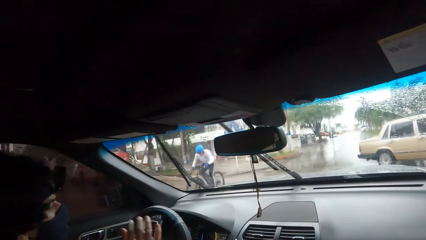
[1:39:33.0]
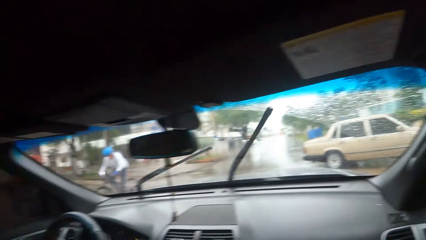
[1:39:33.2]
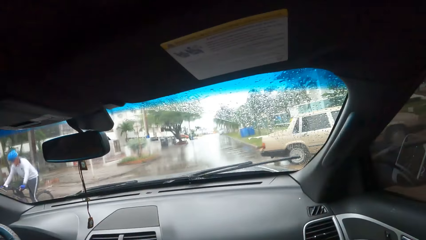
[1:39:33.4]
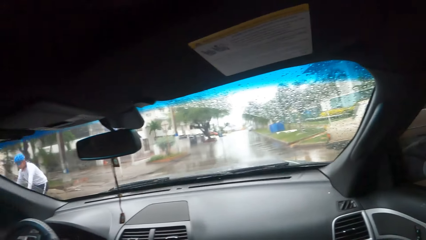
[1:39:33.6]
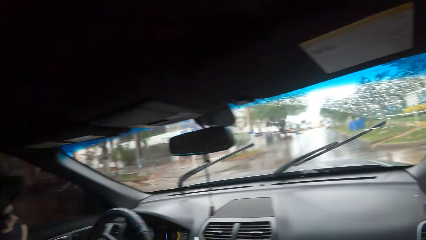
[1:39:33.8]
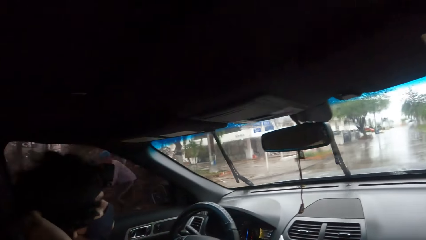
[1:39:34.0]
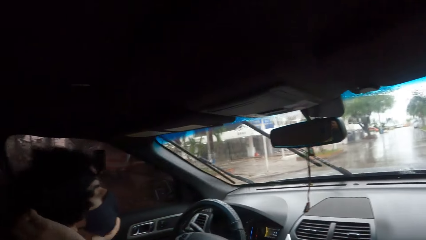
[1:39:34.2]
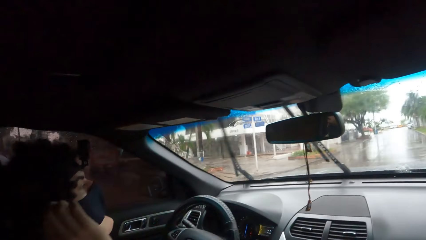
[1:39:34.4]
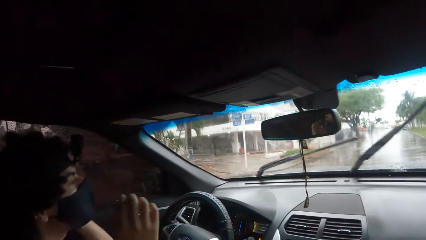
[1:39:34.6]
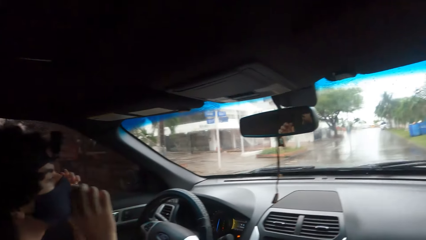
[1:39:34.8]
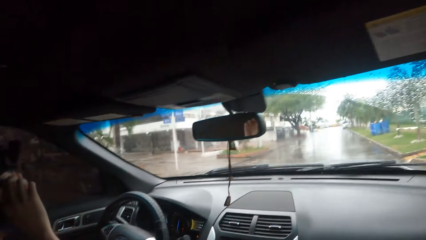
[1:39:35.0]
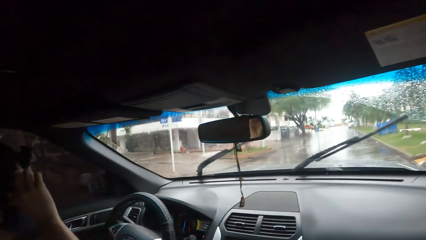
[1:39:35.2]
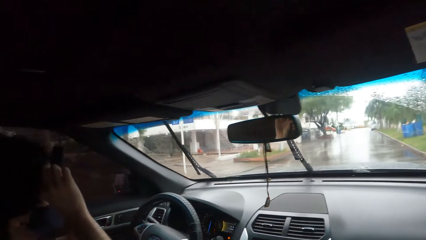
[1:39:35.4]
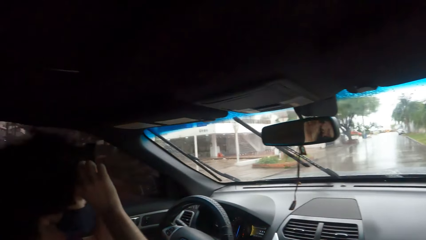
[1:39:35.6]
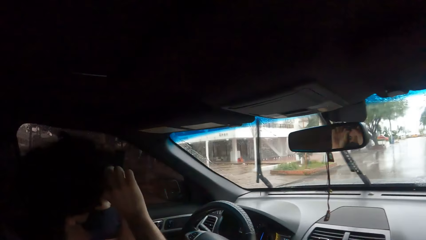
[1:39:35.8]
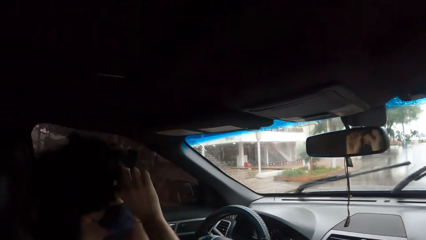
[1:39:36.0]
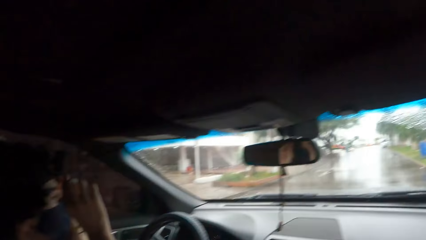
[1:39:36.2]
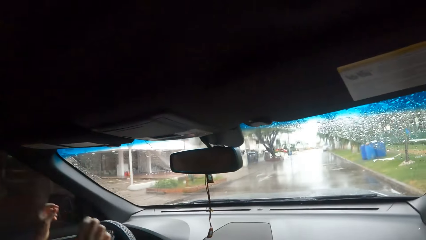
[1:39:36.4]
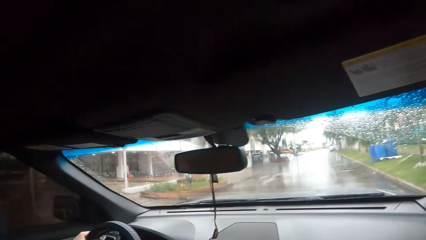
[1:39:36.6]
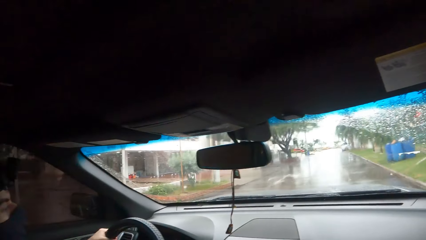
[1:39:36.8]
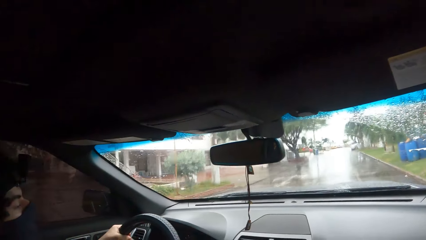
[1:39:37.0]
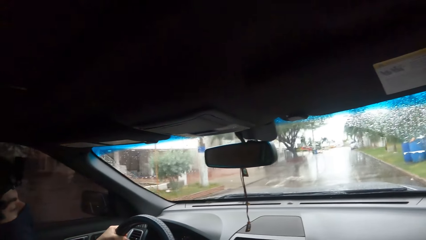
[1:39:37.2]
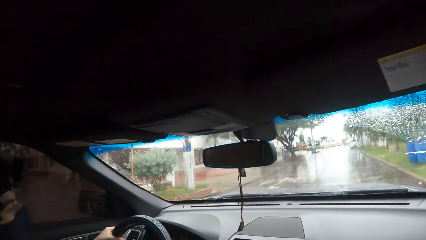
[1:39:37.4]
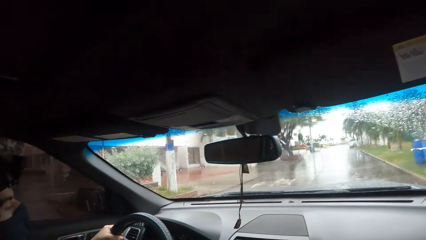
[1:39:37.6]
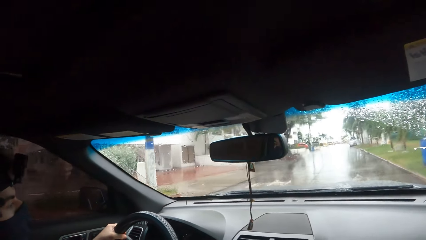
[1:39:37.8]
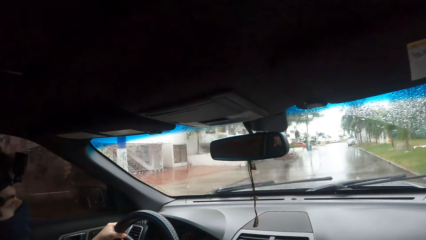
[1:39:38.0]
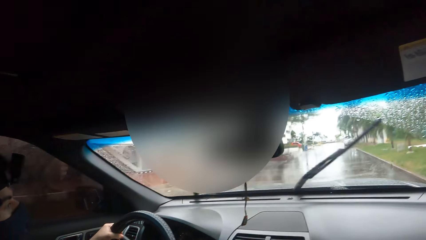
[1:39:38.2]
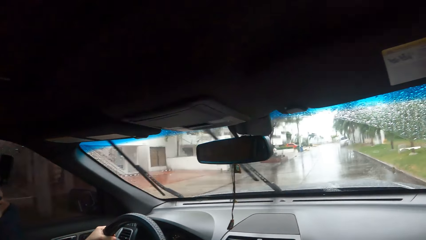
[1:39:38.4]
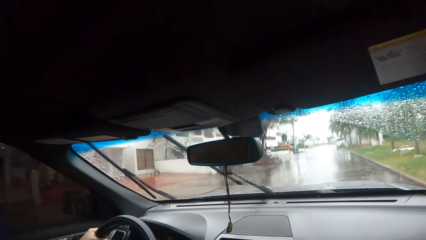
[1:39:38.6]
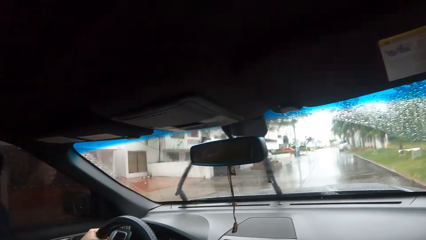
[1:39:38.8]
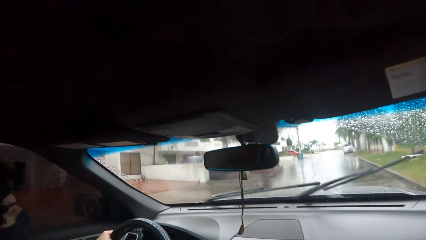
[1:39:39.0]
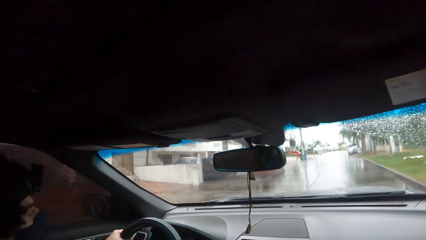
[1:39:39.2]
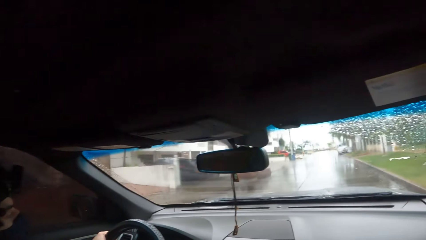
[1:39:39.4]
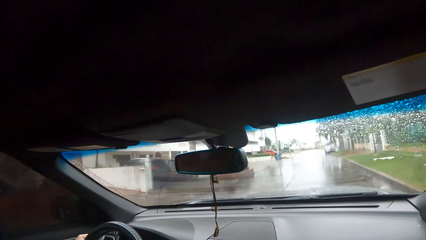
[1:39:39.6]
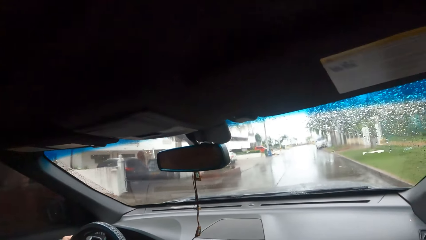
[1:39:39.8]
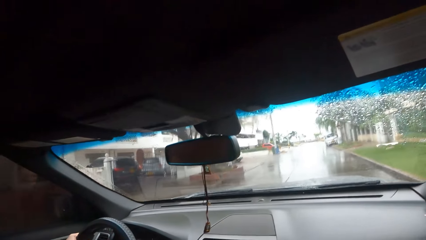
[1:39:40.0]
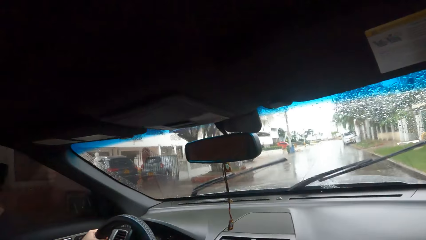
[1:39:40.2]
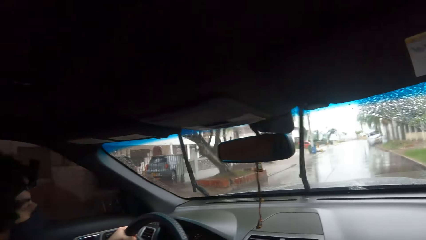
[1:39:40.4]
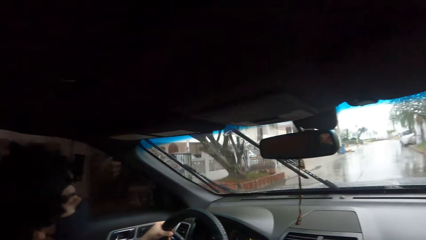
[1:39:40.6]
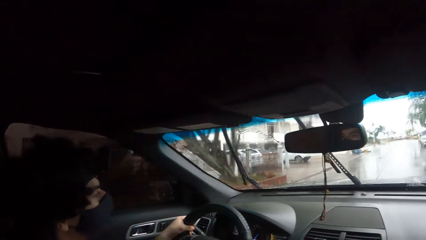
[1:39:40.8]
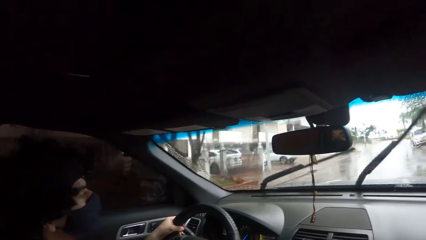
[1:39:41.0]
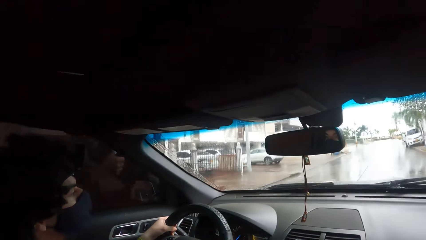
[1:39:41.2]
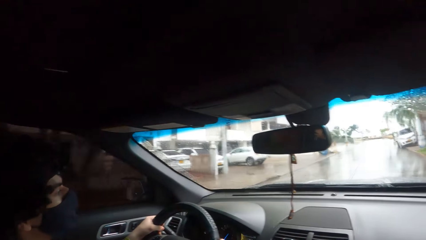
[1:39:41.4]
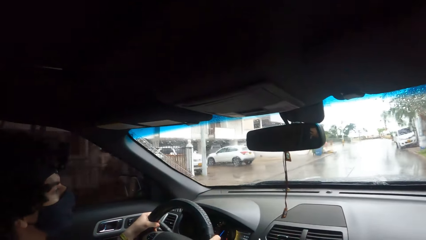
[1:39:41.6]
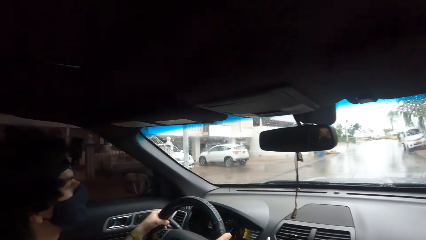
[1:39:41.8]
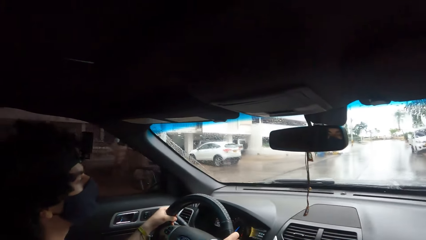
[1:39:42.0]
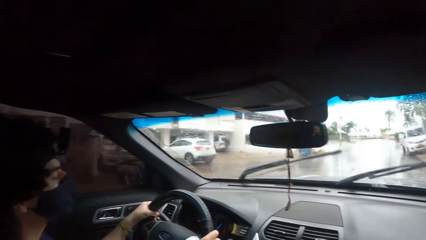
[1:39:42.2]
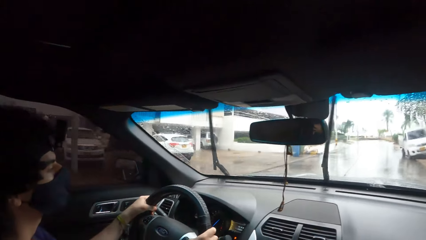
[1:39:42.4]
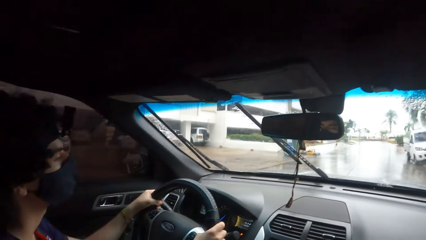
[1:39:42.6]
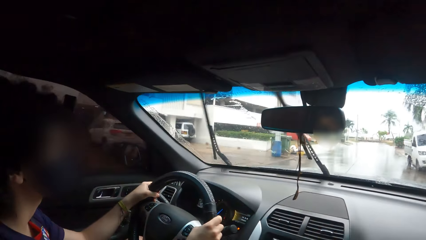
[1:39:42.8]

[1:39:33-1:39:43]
A man makes his camera. The camera wearer drives the car on the road.

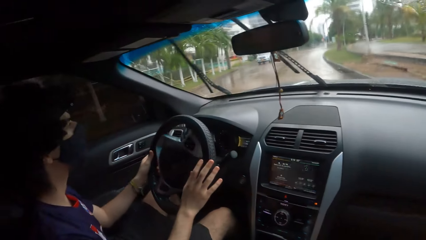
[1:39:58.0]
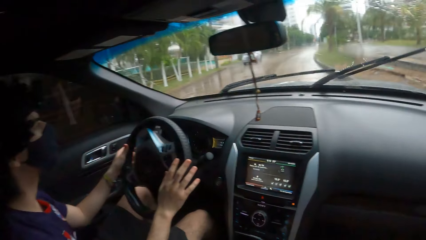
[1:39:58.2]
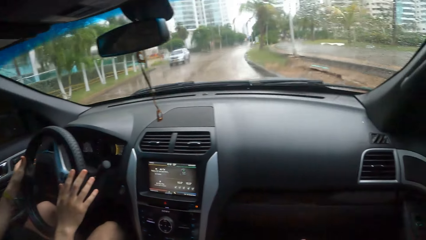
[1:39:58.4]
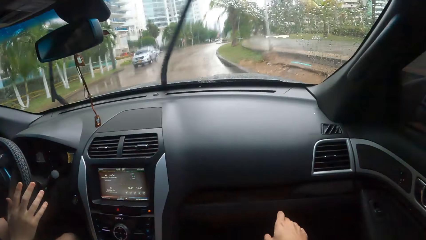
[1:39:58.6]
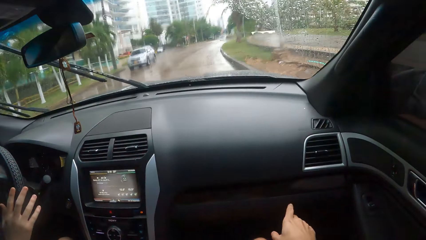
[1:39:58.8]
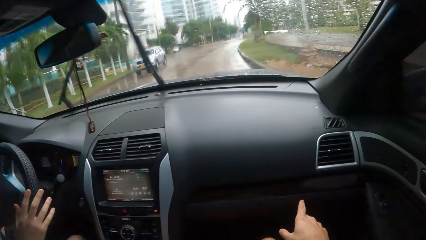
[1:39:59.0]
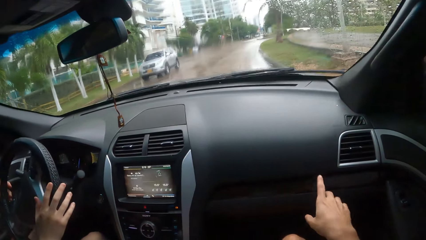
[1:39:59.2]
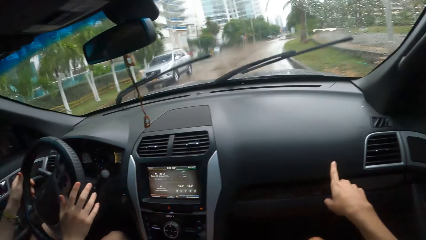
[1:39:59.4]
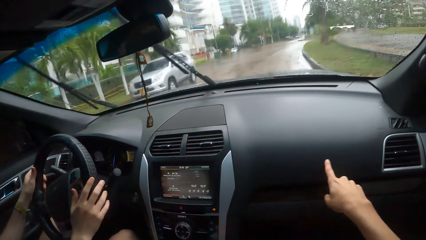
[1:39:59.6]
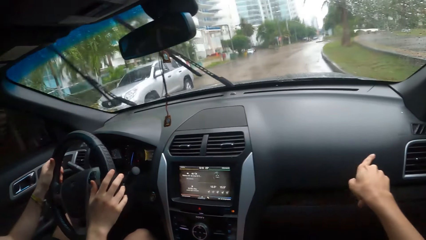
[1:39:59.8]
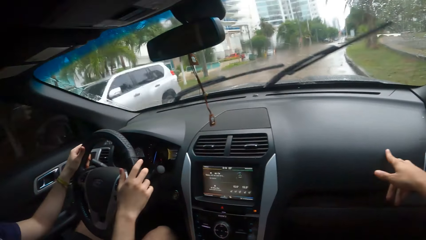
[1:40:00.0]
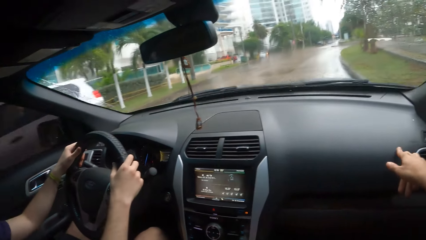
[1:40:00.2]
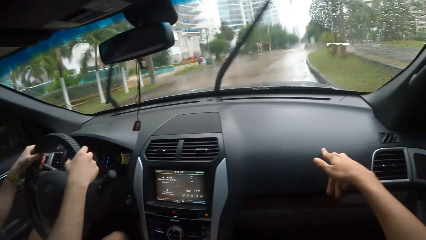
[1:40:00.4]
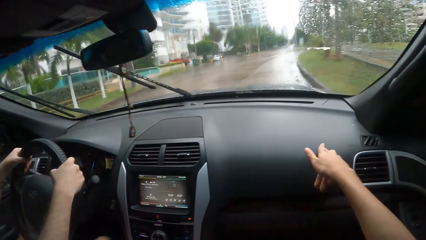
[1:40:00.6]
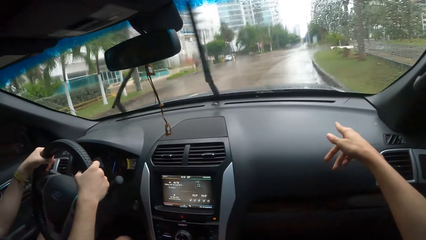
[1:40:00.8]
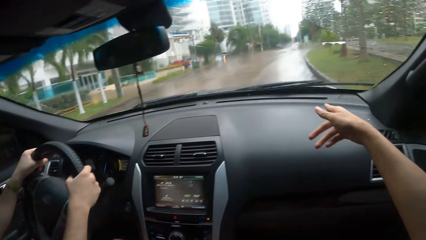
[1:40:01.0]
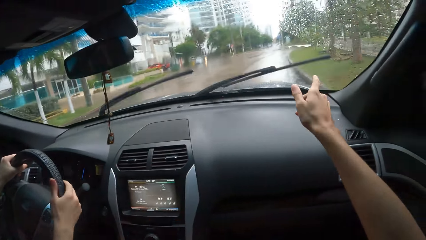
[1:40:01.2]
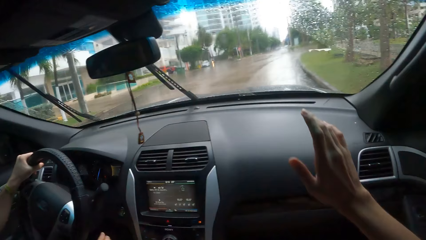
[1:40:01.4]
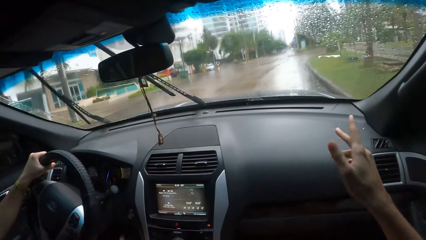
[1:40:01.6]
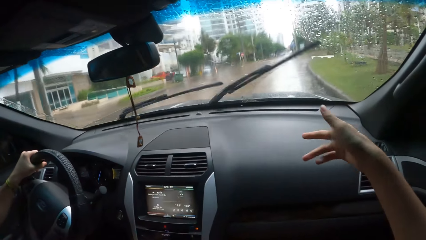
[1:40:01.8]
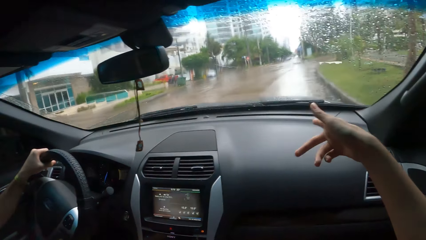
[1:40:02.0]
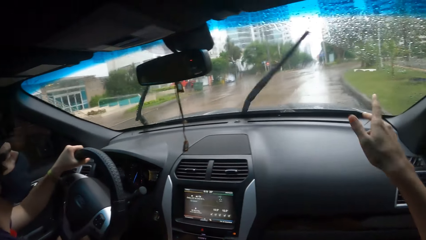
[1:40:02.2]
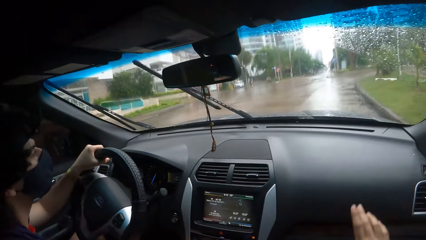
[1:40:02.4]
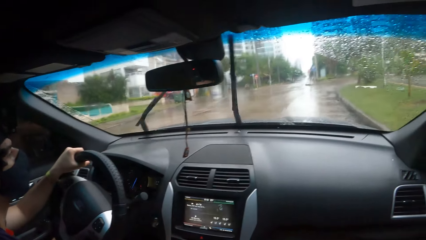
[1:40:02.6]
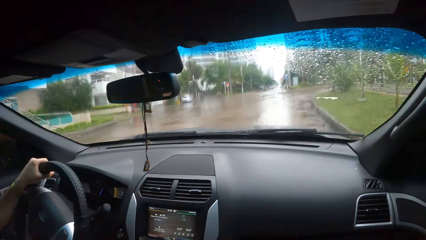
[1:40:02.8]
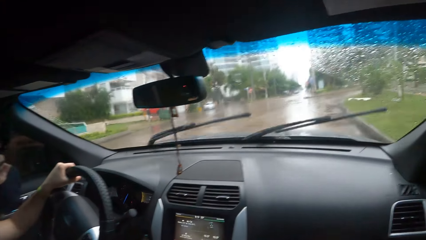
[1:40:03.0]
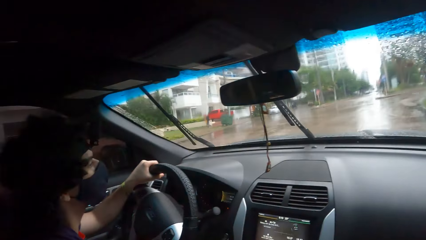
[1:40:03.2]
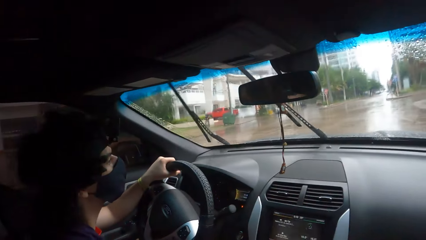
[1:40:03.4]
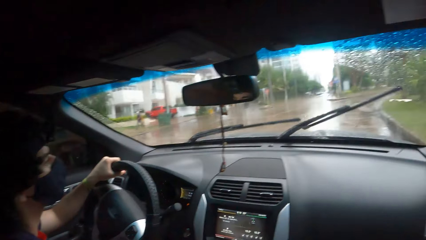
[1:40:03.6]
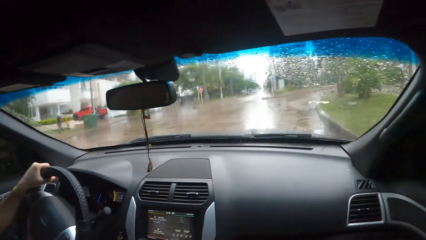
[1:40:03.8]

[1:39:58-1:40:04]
The camera wearer converses with a man. They drive a car on the road.
